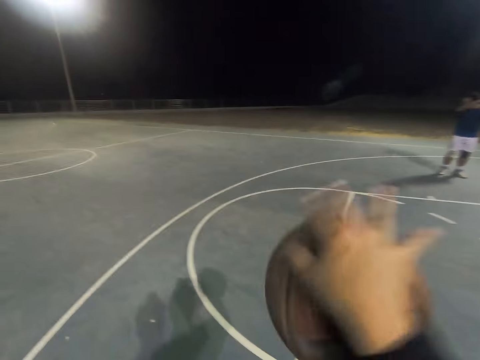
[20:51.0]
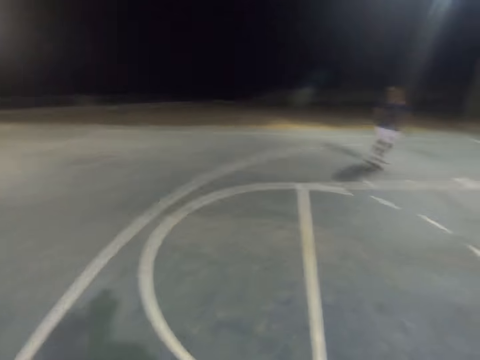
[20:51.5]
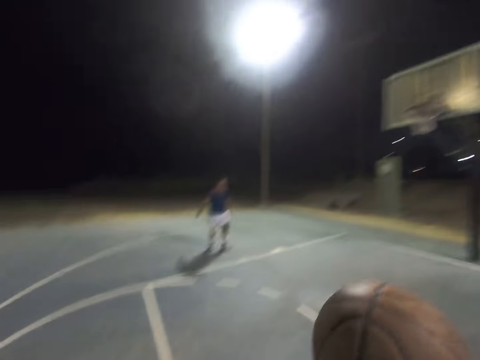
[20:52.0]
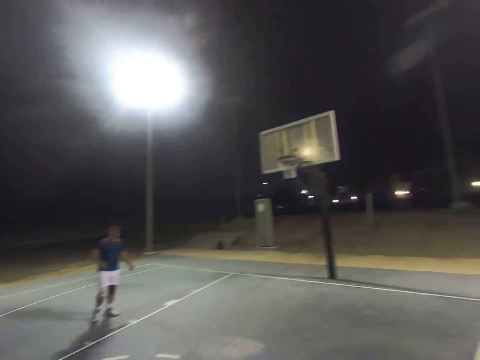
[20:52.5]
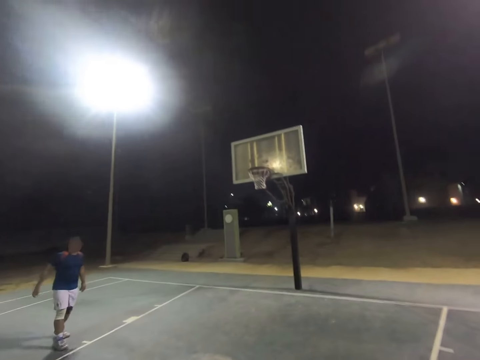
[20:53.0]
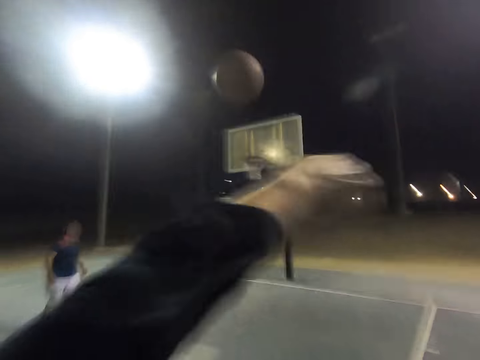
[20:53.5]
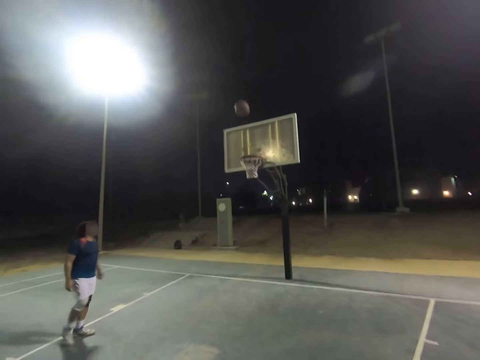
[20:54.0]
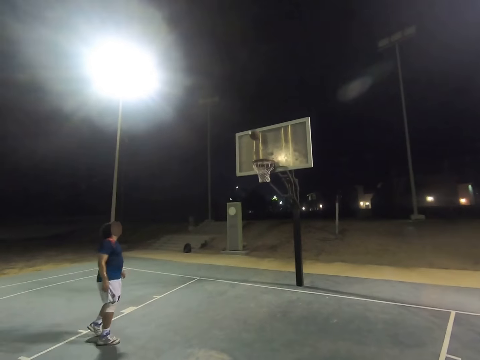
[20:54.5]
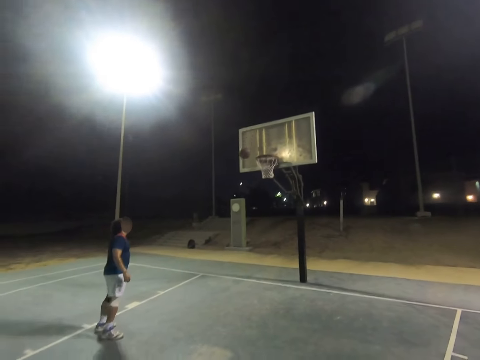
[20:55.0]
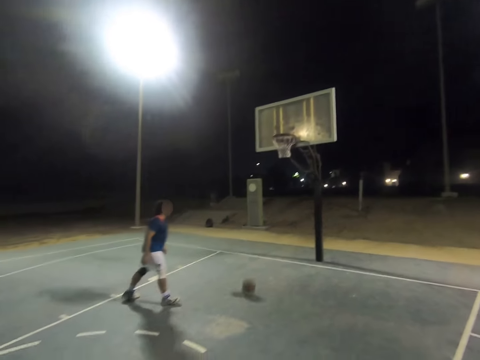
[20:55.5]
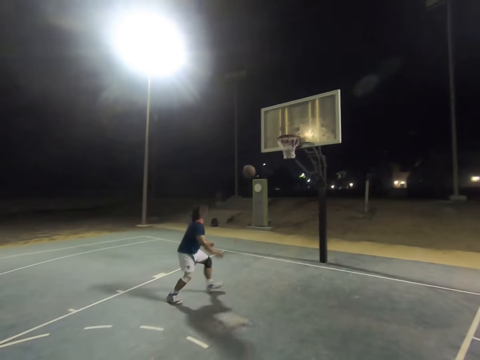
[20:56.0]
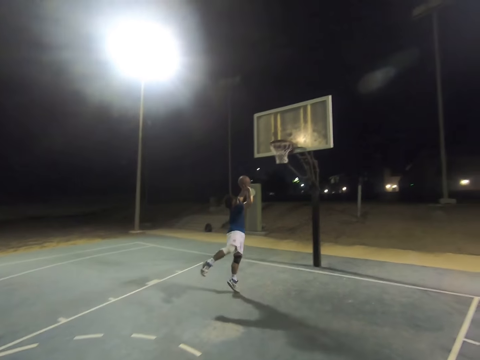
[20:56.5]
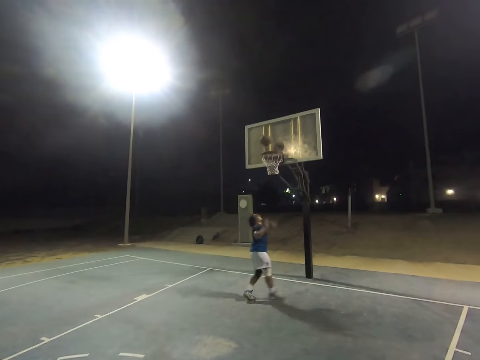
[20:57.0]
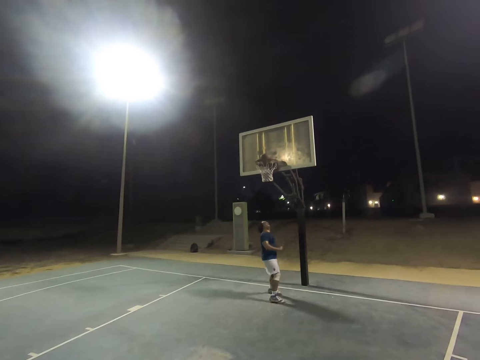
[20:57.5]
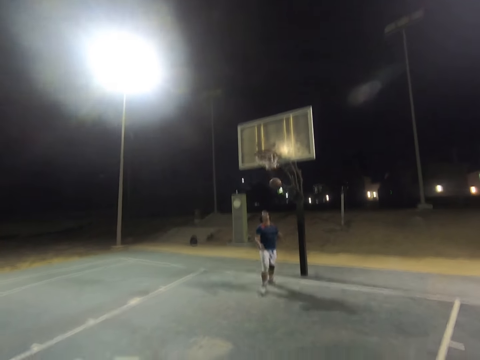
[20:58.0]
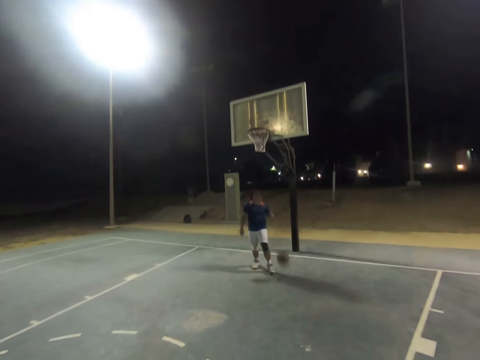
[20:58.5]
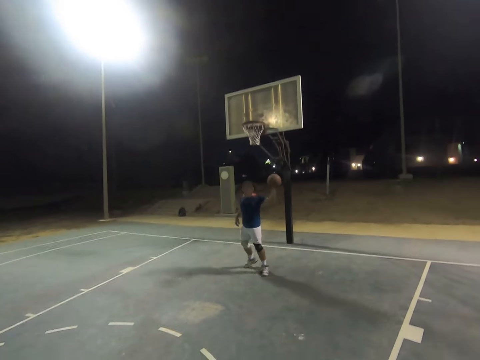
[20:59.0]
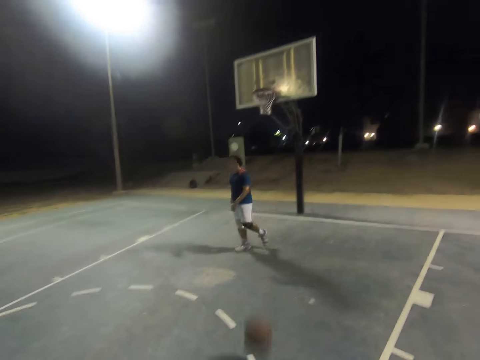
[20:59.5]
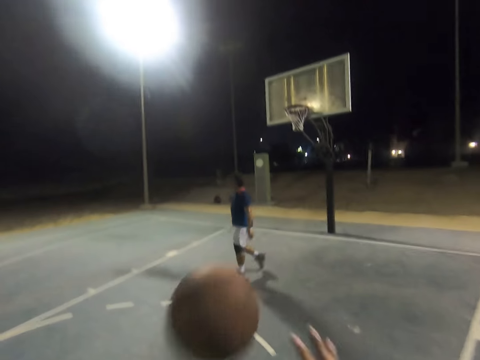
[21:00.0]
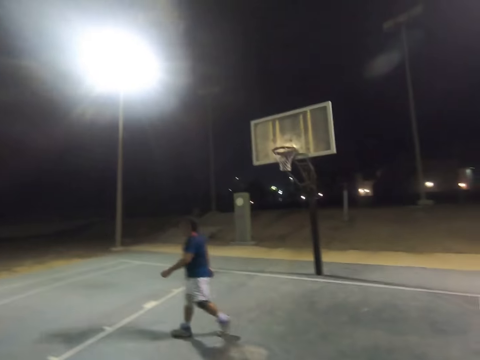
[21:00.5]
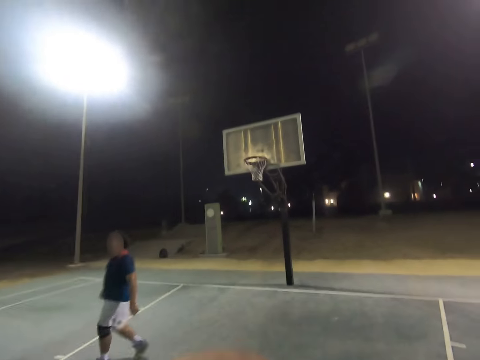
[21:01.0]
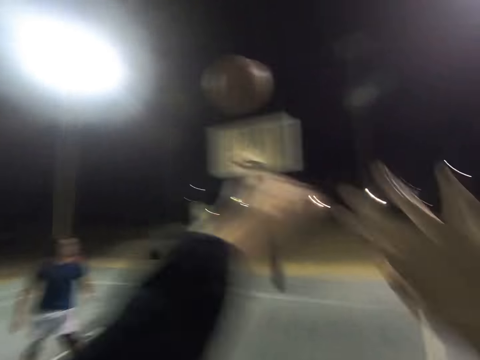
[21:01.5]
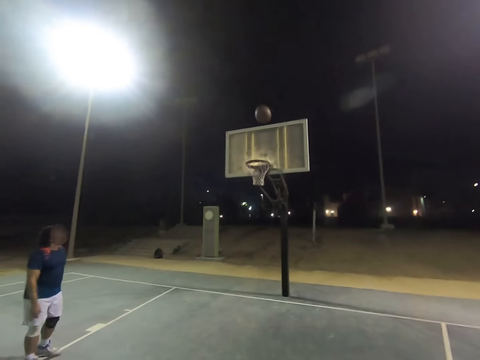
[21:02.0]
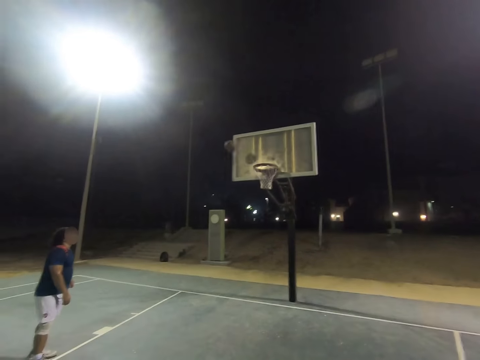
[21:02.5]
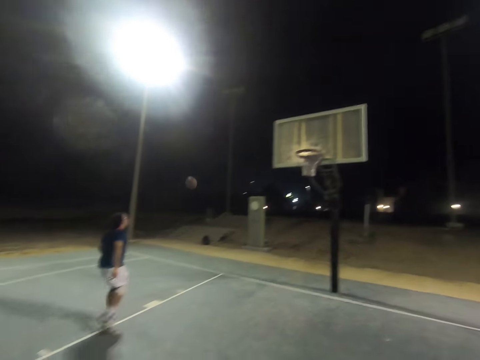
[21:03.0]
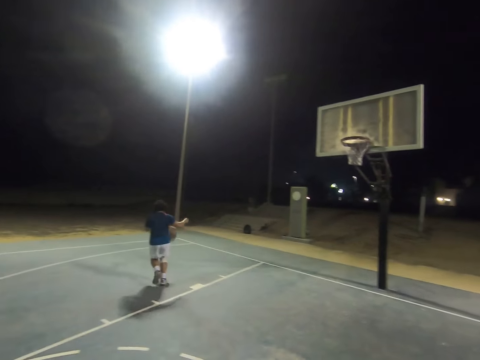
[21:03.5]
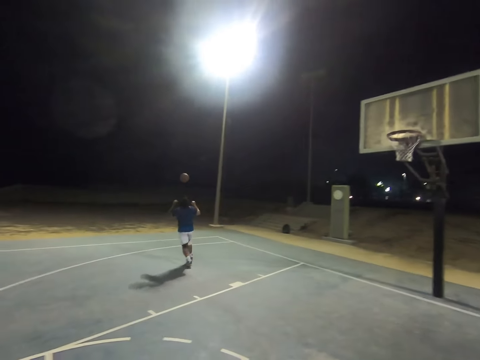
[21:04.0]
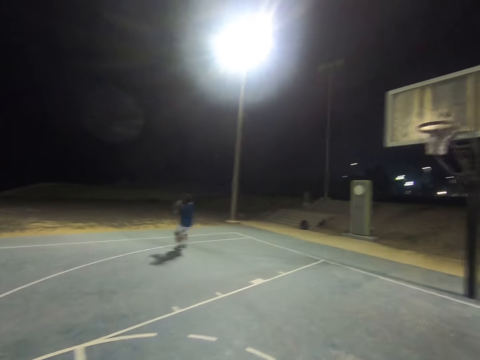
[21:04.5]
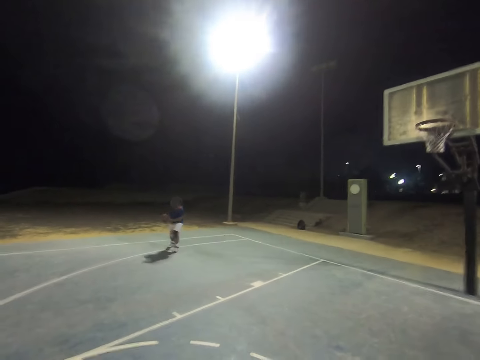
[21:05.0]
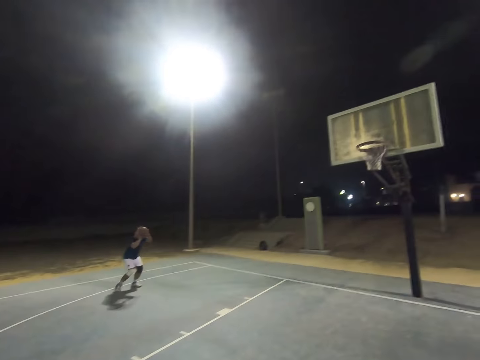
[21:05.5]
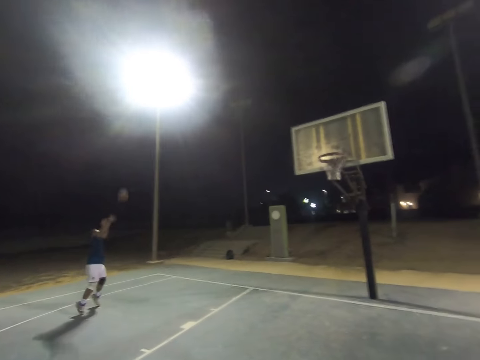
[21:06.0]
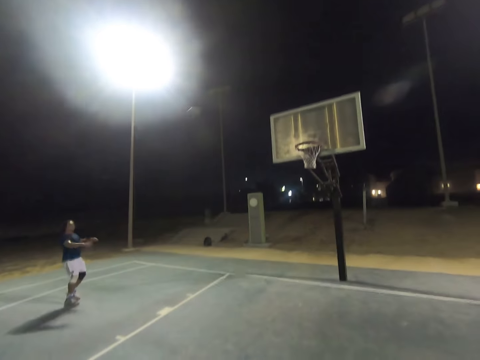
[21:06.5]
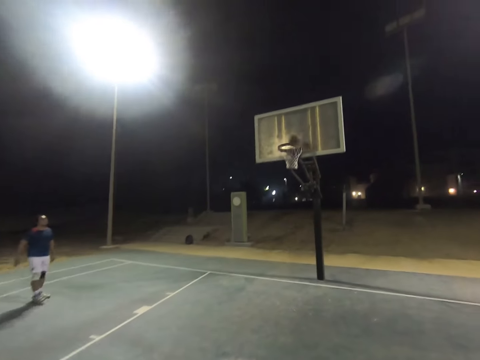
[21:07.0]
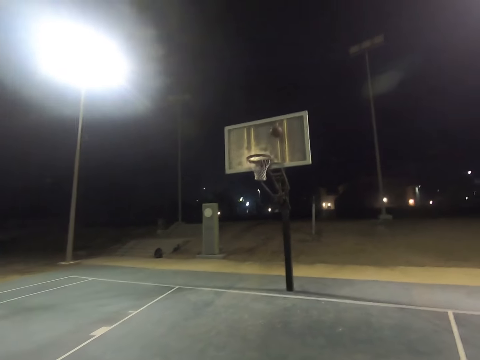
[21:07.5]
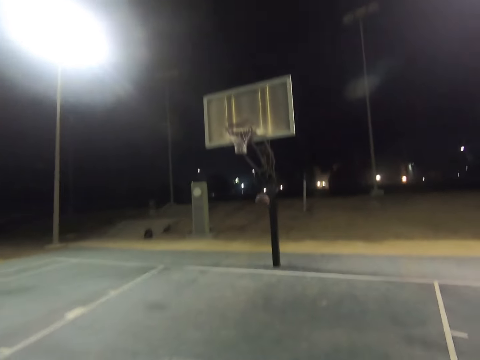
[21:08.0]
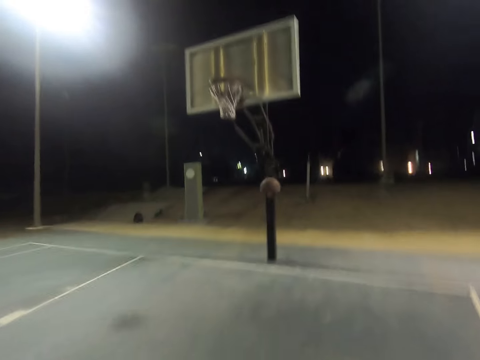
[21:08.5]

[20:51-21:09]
The camera wearer catches the ball and throws the ball to the hoop. A person throws the ball to the hoop. The camera wearer throws the ball to the hoop. They throw the ball to the hoop again. The person catches the ball and throws the ball to the hoop.

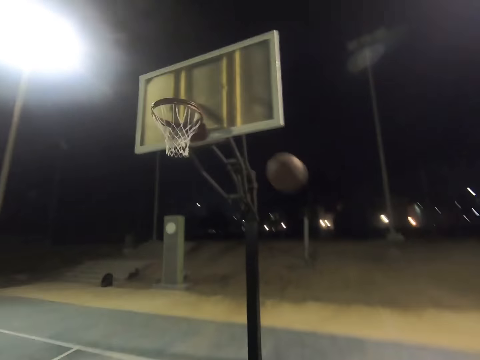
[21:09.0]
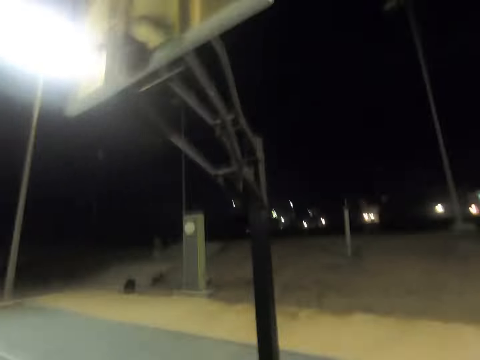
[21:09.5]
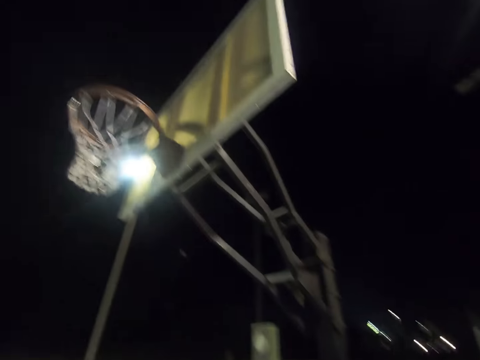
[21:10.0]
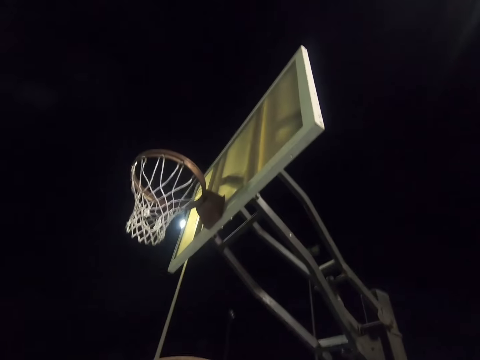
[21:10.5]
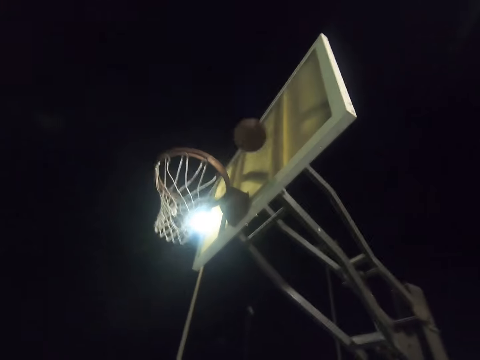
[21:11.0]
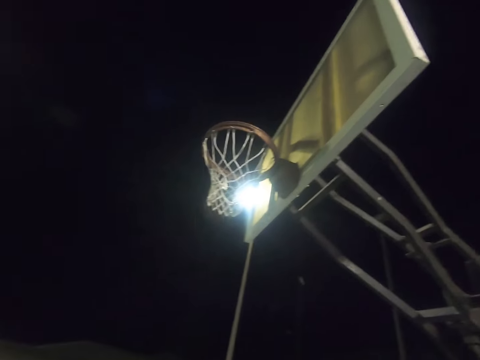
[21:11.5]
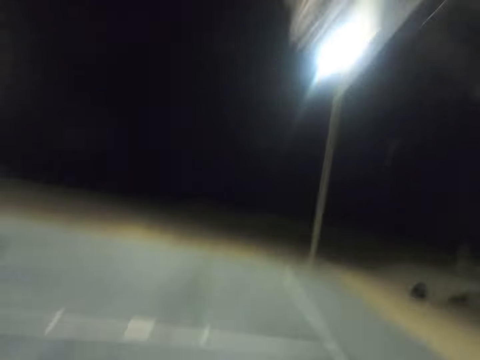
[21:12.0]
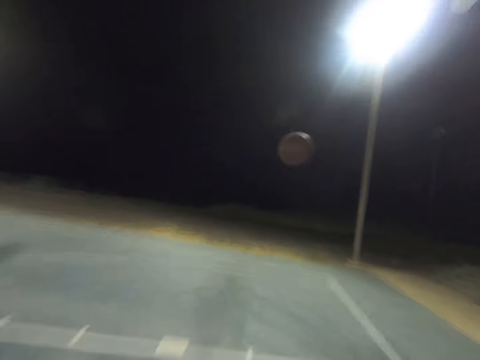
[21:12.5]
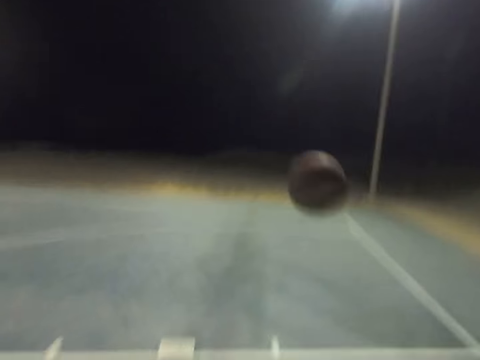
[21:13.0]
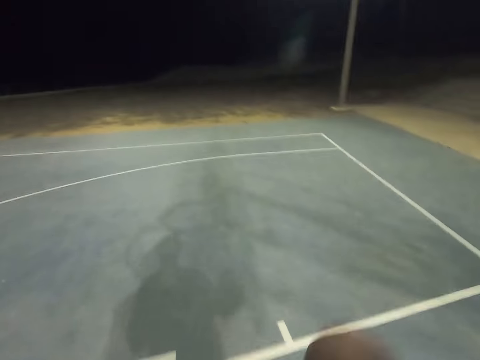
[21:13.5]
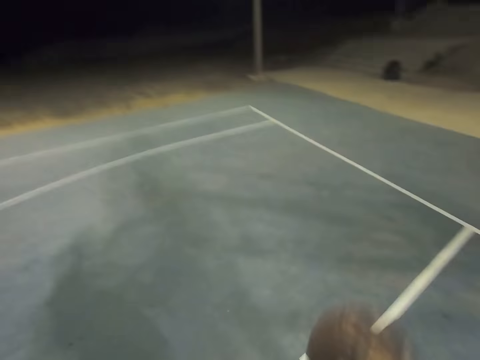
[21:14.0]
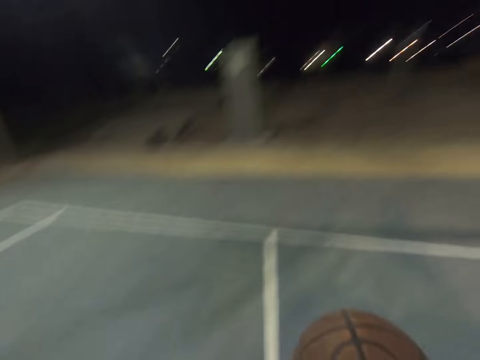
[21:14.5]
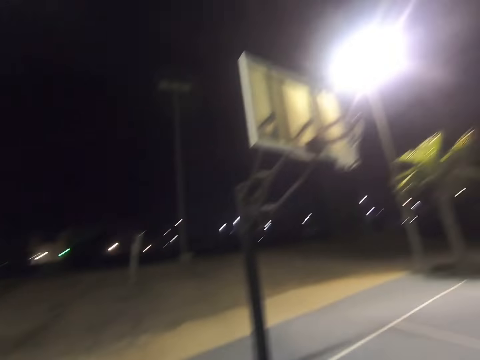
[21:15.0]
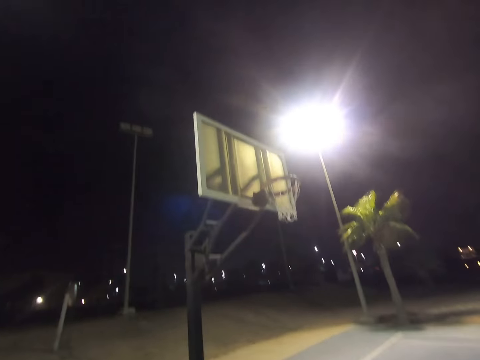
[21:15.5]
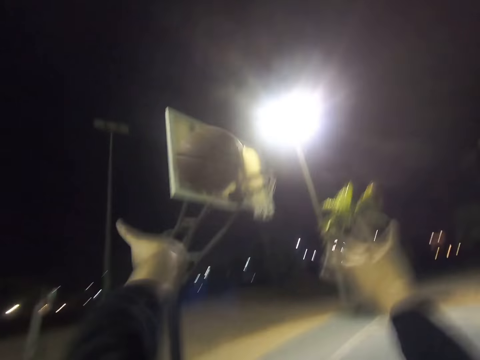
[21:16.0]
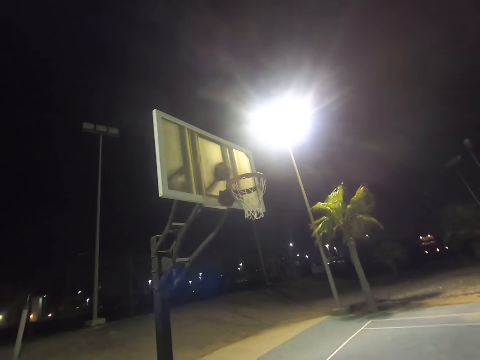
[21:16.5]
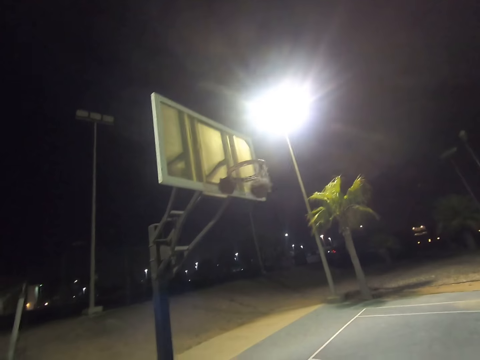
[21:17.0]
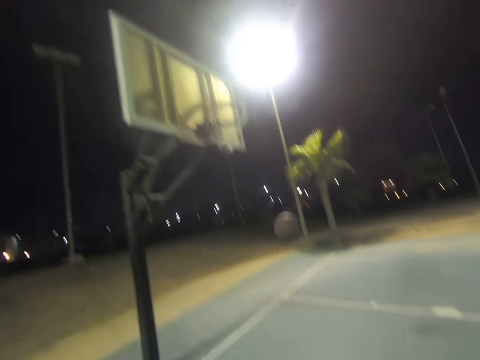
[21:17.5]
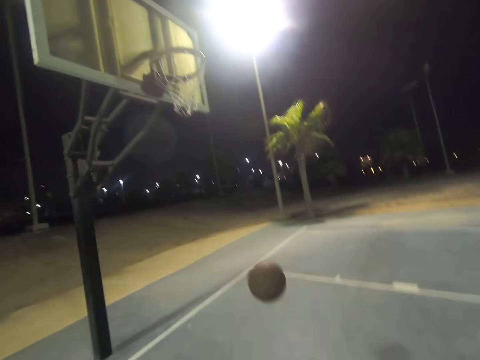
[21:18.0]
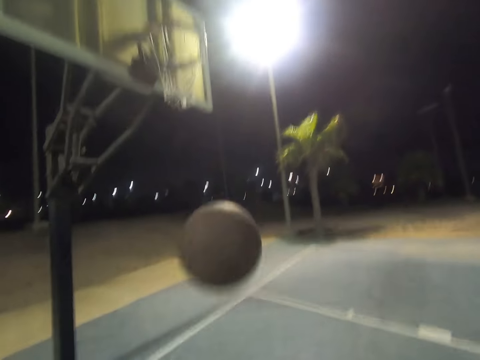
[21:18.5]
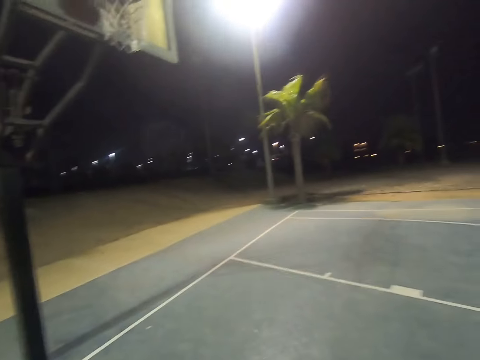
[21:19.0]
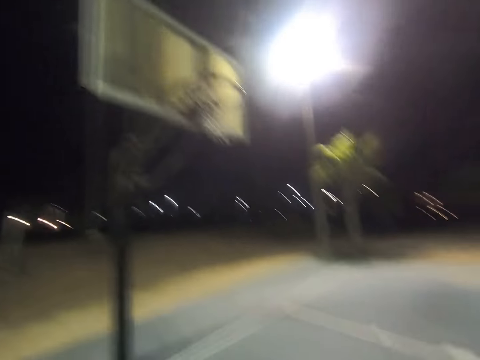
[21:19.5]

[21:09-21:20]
The camera wearer throws the ball to the hoop. They throw the ball to the hoop again.
